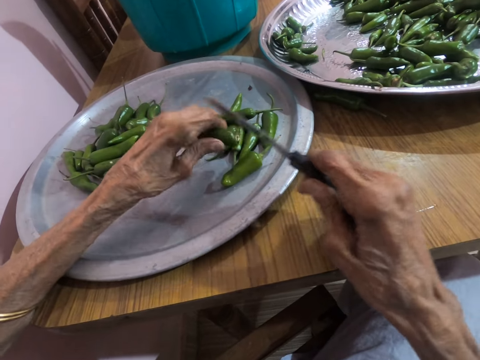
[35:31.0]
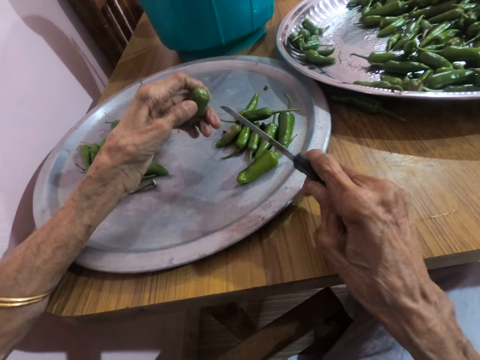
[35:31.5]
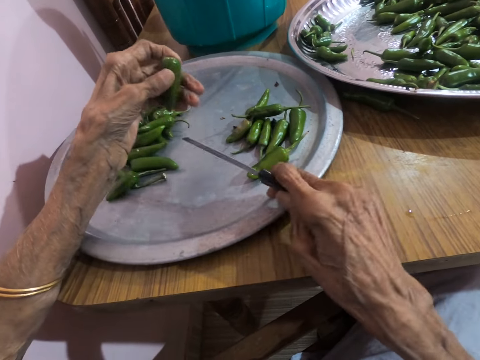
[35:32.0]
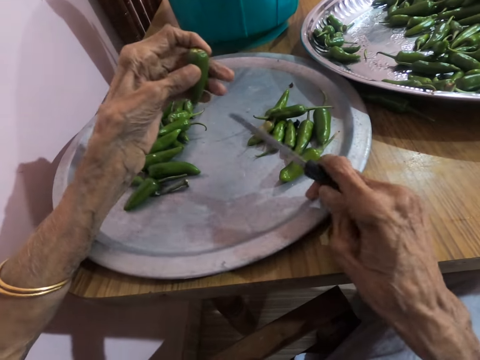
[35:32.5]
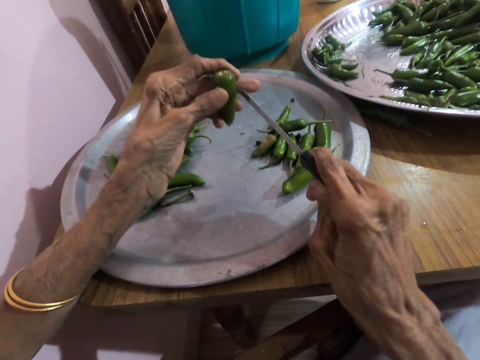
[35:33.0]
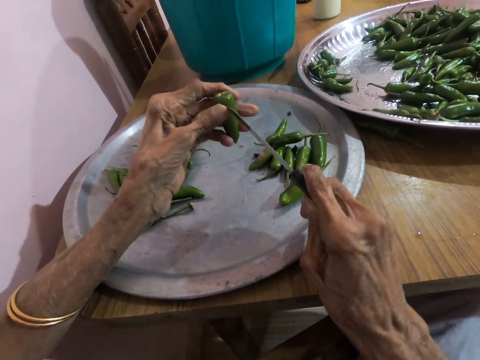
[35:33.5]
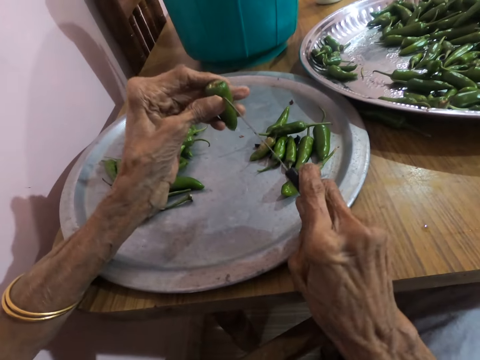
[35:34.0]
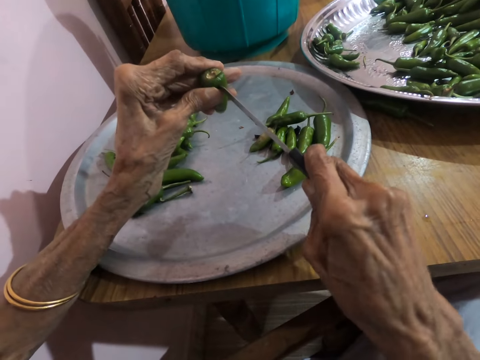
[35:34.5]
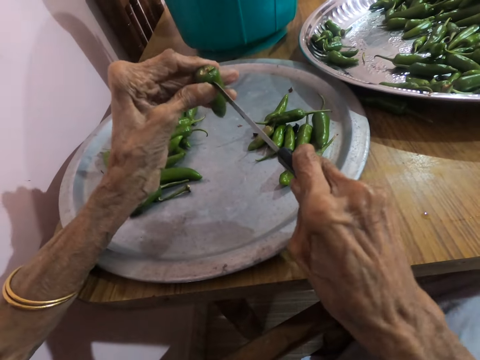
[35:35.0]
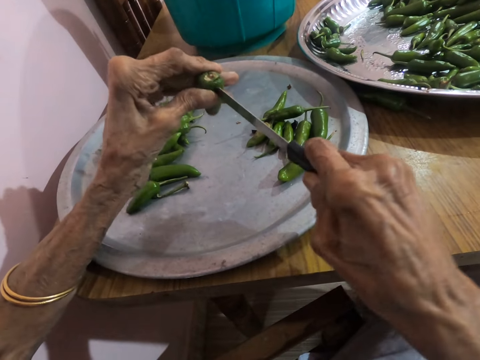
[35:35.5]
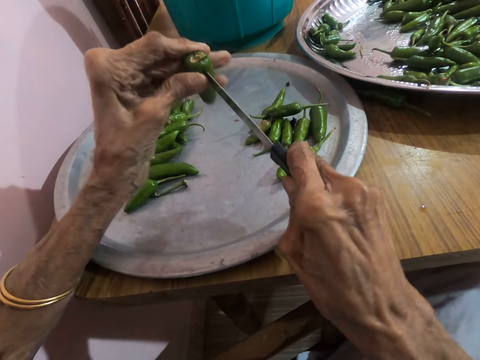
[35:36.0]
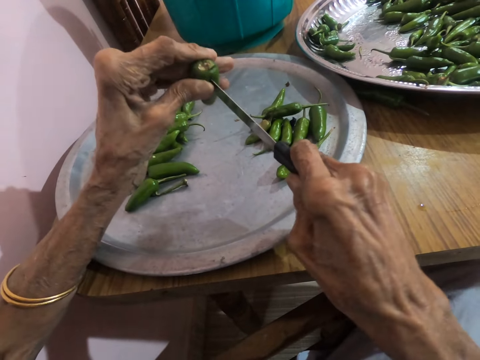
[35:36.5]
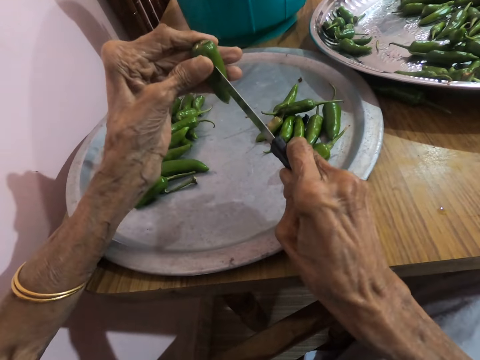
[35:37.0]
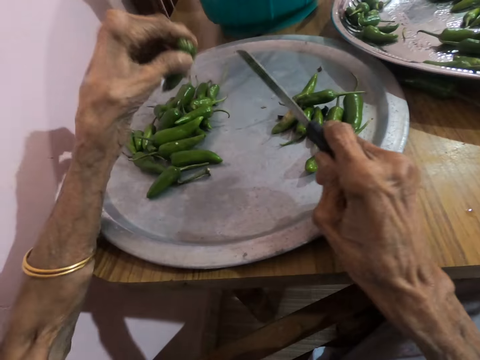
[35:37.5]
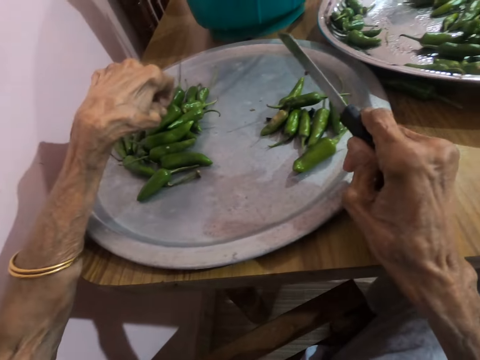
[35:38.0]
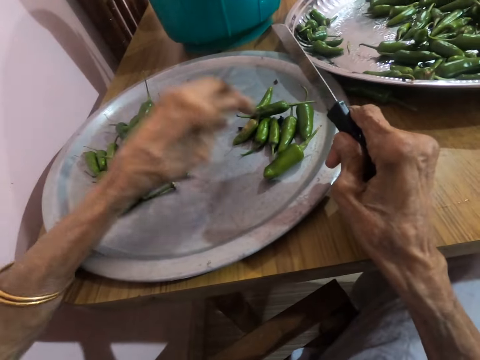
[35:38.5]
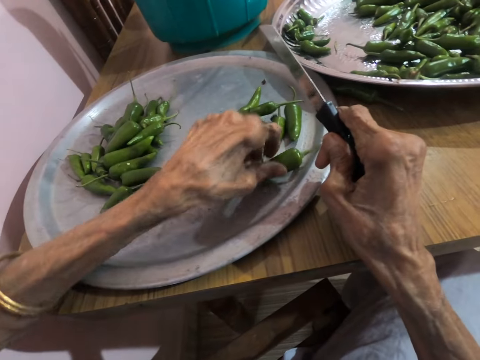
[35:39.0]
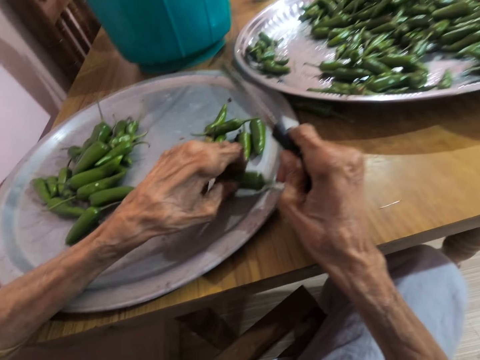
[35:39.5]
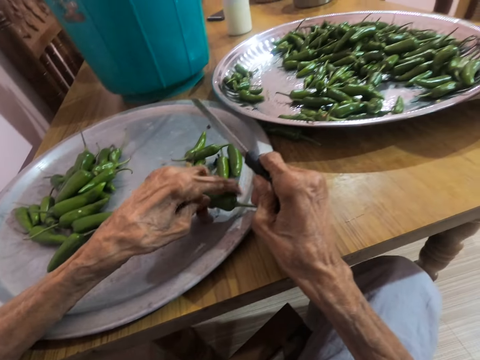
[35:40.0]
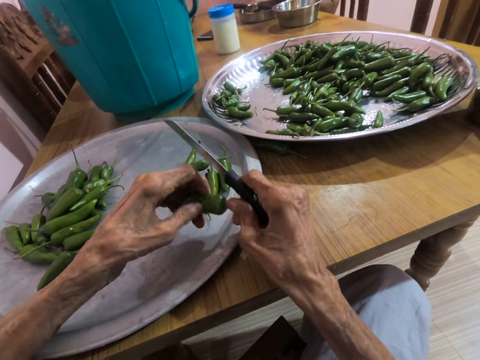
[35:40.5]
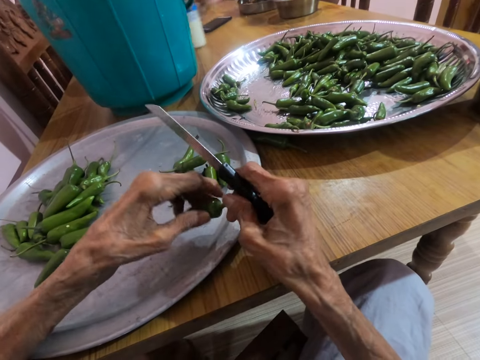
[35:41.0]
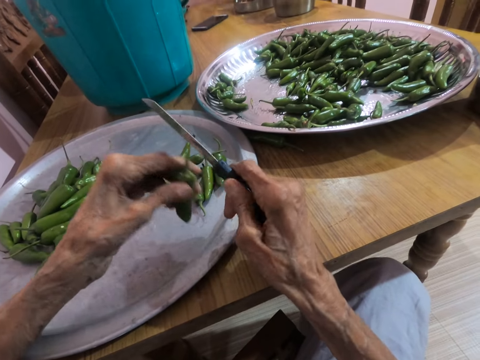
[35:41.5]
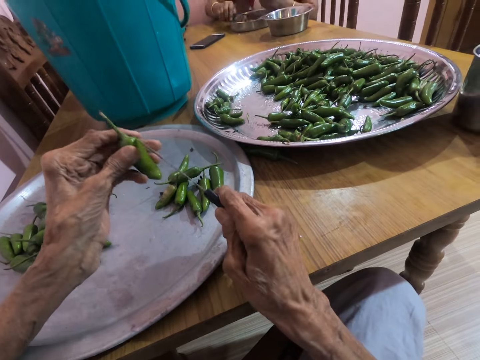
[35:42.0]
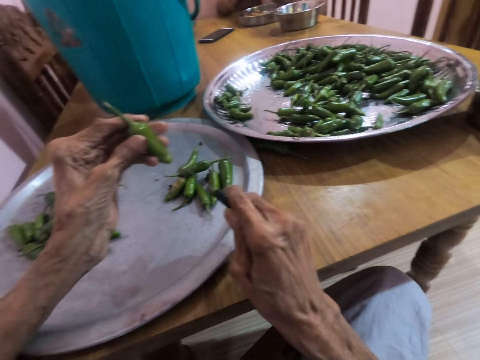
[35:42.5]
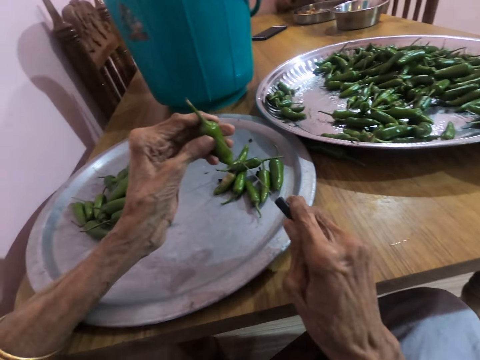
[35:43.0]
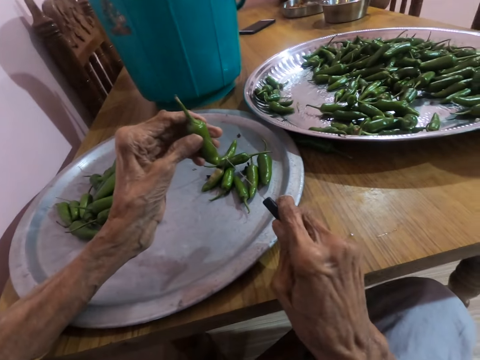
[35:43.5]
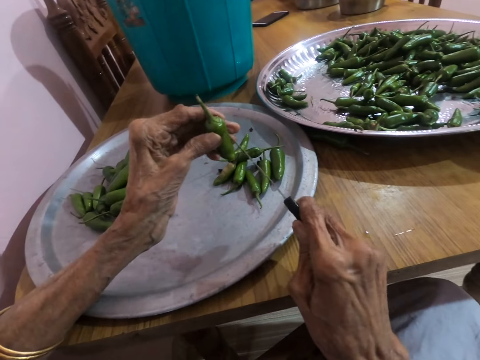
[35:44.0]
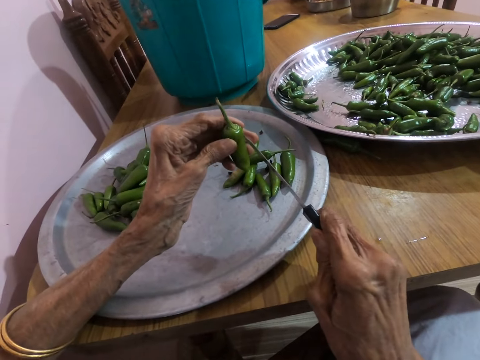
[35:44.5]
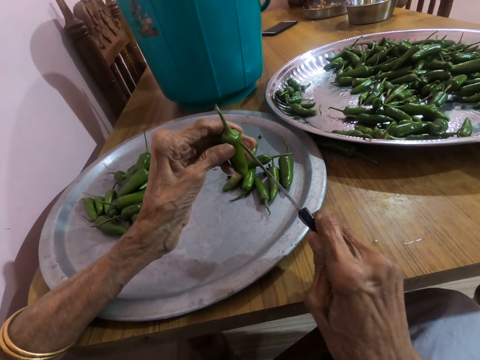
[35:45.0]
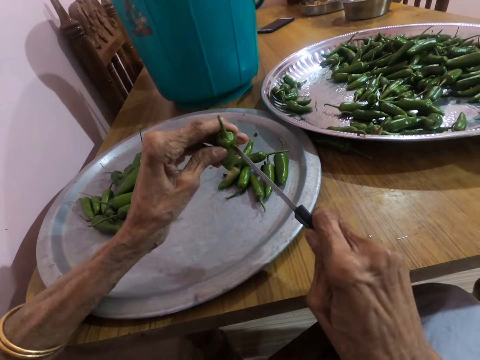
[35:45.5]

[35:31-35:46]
The camera wearer picks the green chili. They move the tray. They cut the chili using a knife. They put the green chili on the tray. They pick the green chili. A woman talks to the camera wearer. The camera wearer talks to the woman.

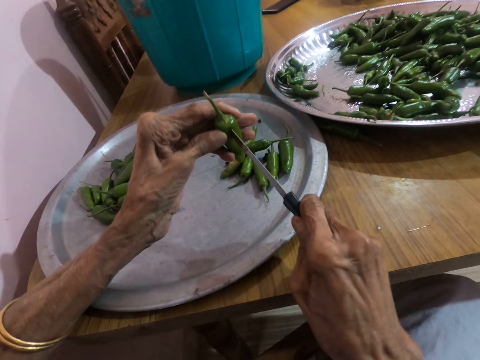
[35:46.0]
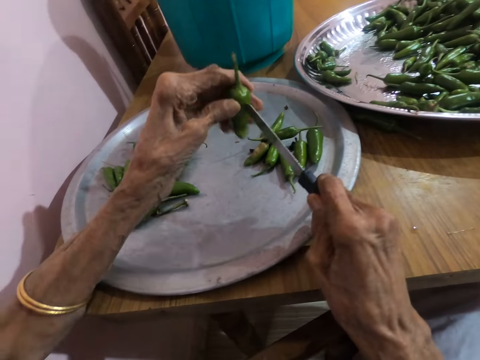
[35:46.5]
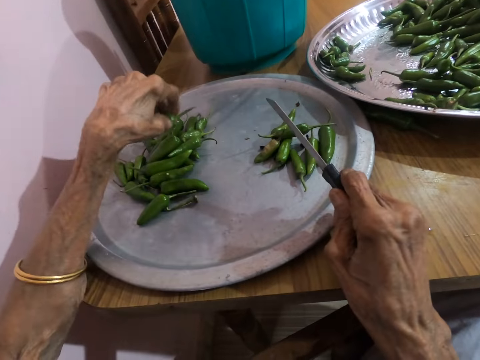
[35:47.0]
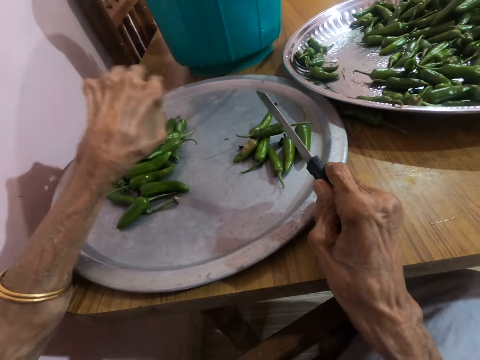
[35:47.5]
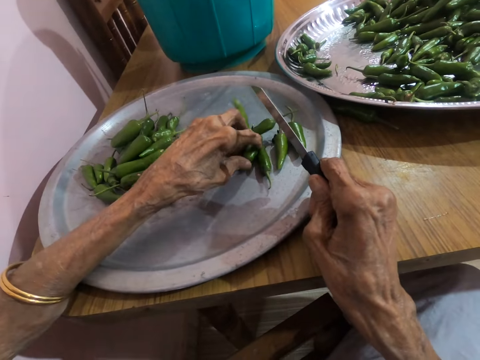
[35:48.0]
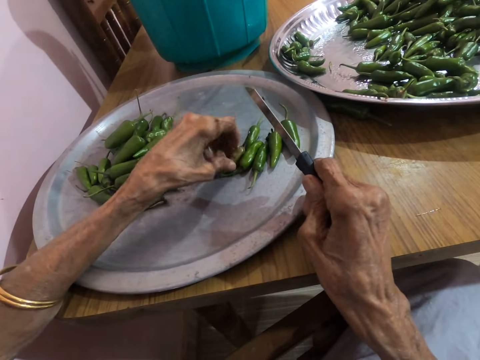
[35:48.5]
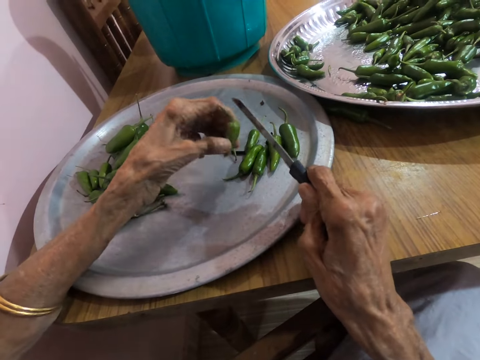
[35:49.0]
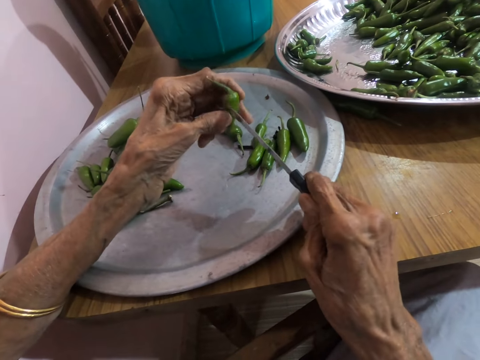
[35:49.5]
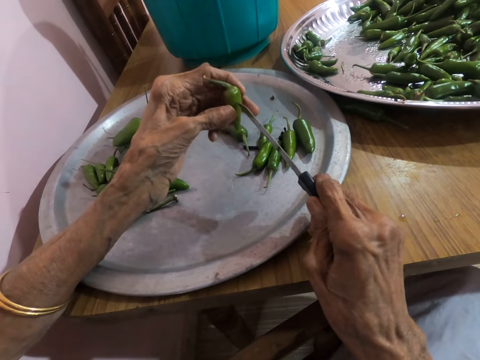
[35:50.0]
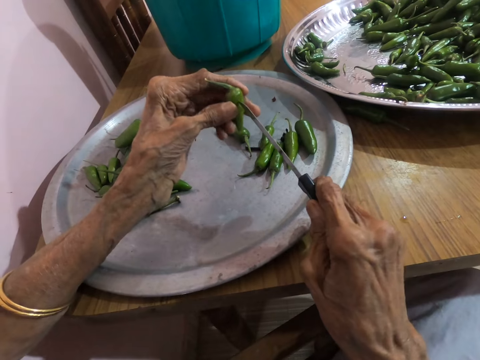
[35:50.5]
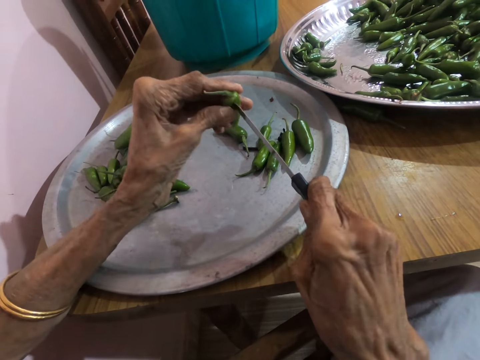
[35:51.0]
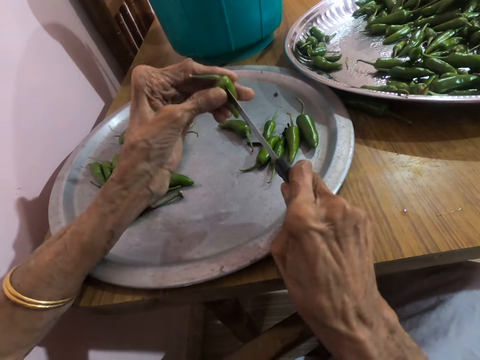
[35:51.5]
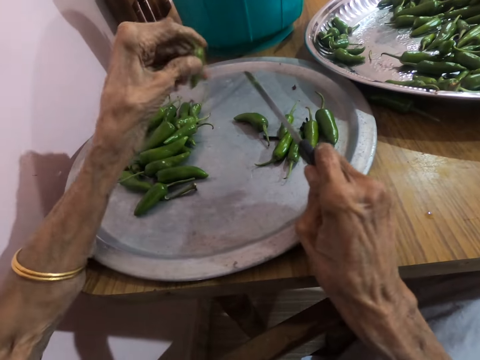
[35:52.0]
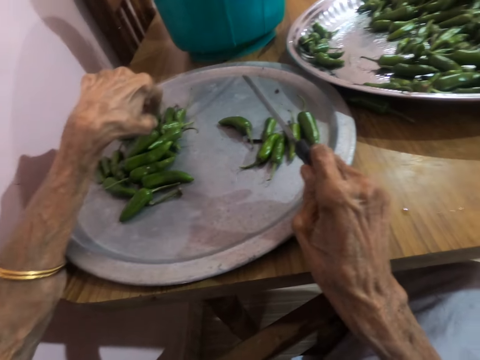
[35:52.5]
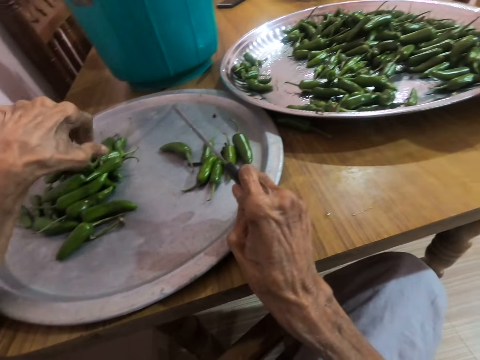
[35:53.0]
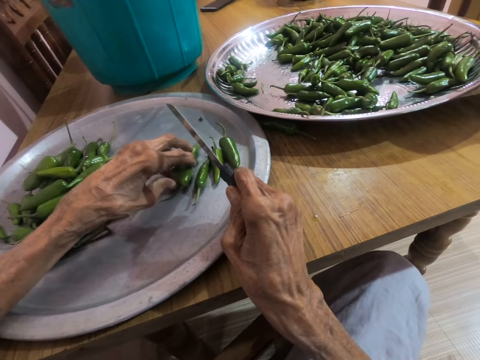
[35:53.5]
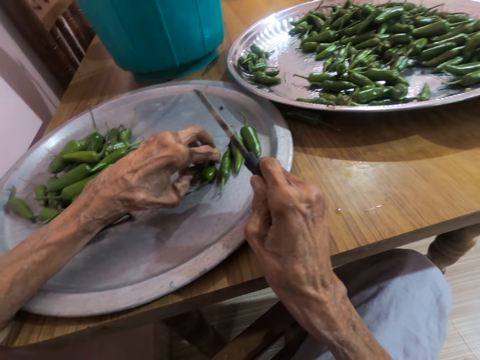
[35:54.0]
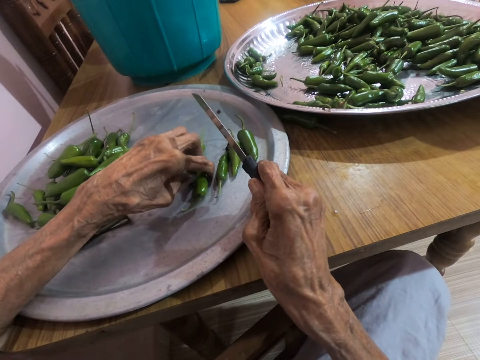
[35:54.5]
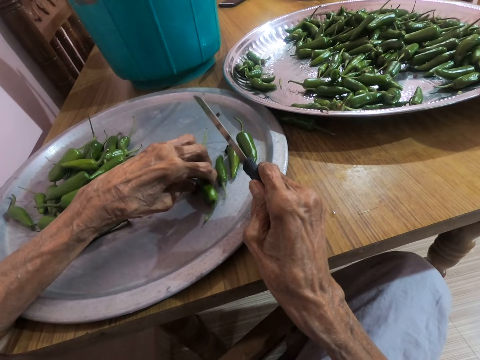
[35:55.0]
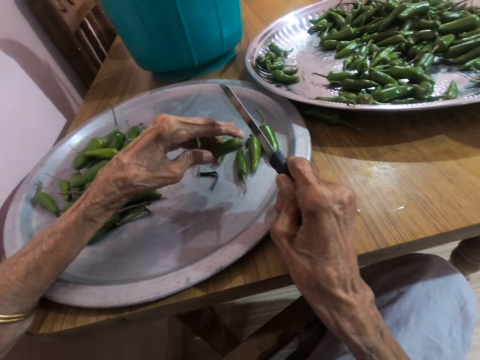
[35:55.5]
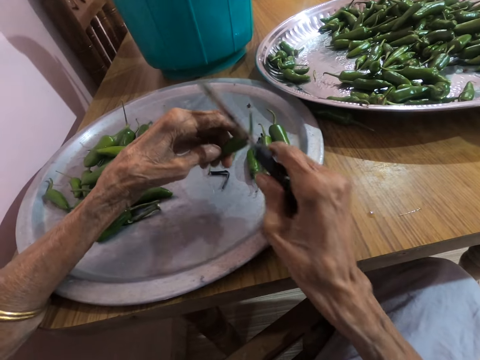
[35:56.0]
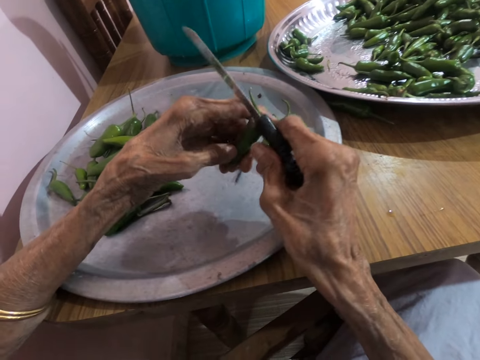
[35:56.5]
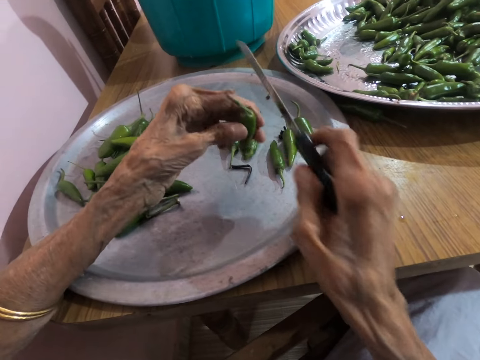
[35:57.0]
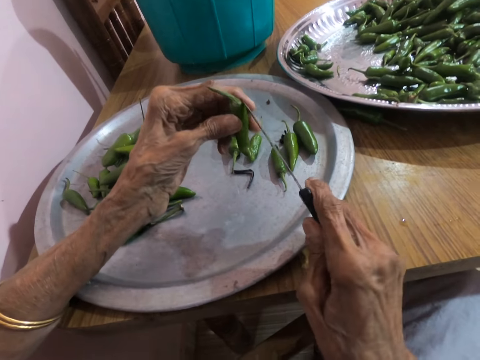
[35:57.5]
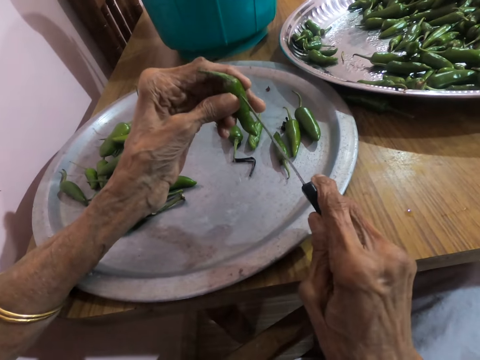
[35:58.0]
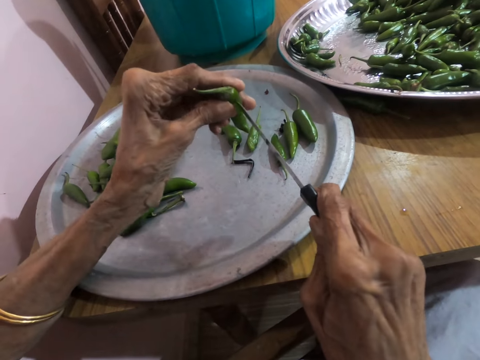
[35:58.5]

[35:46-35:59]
The camera wearer cuts the chili using a knife. They put the green chili on the tray. They pick the green chili. They cut the chili using the knife. A woman talks to the camera wearer. The camera wearer talks to the woman.
